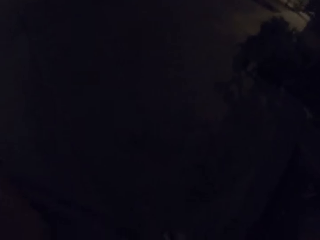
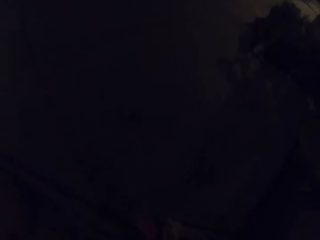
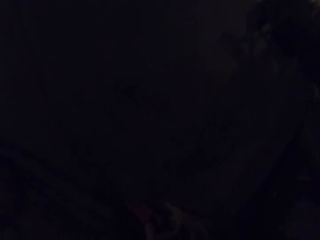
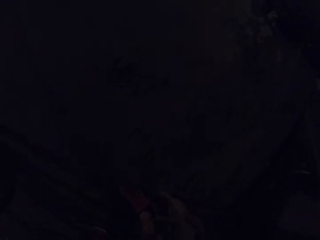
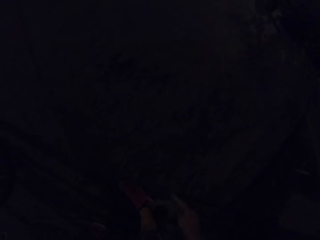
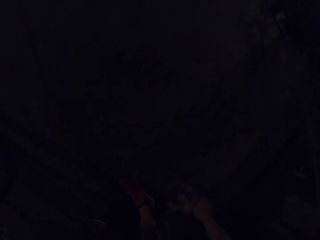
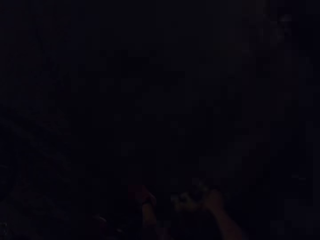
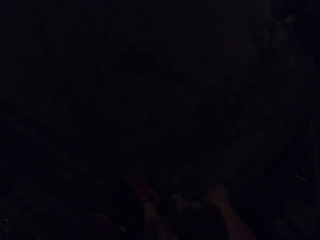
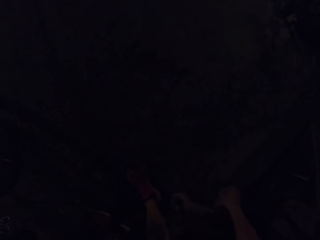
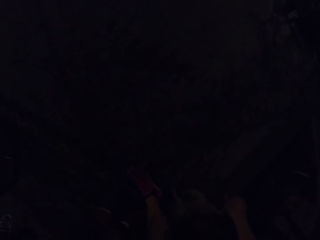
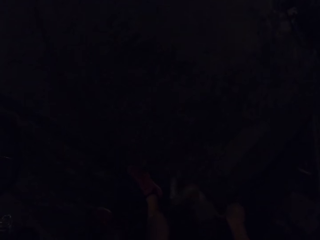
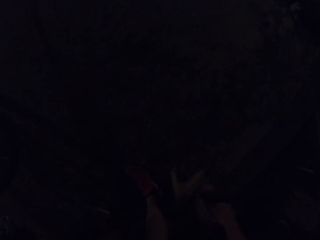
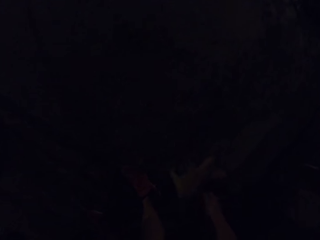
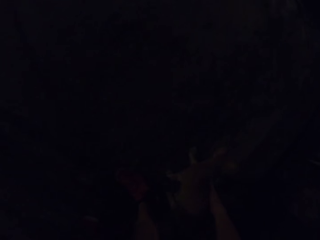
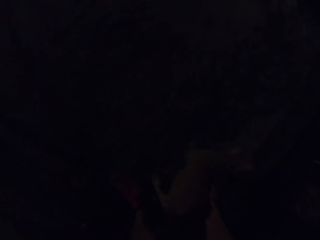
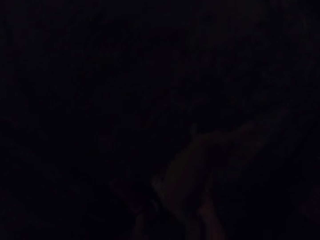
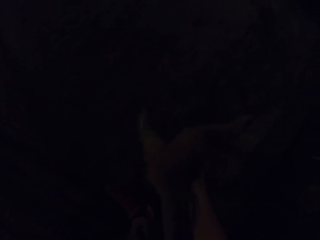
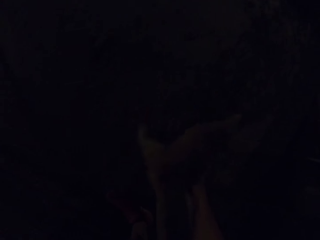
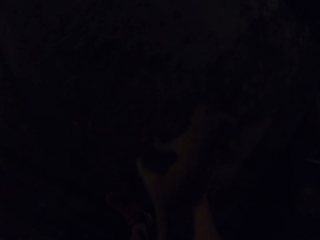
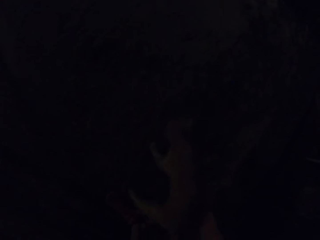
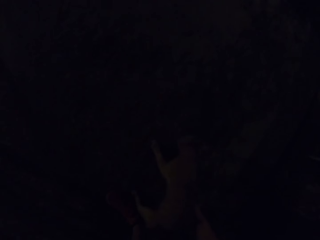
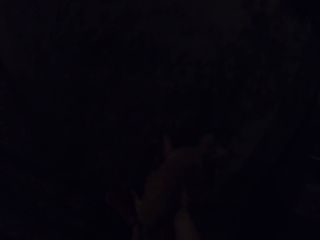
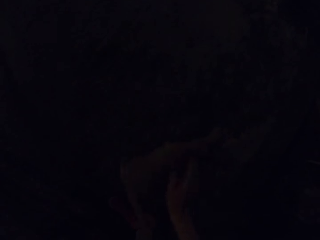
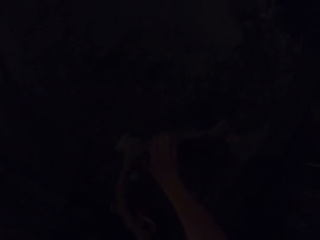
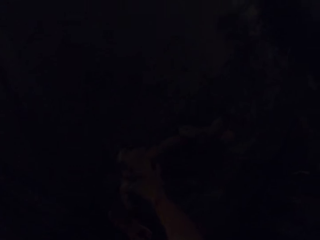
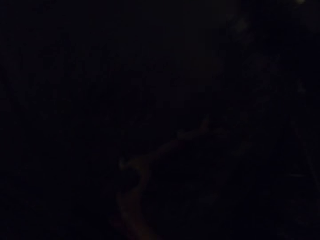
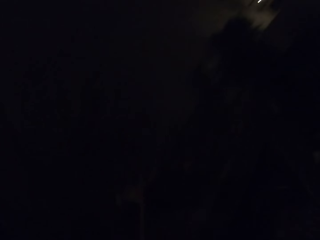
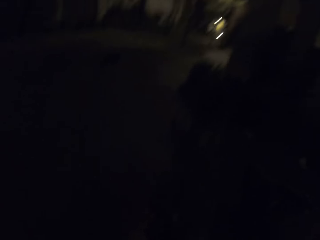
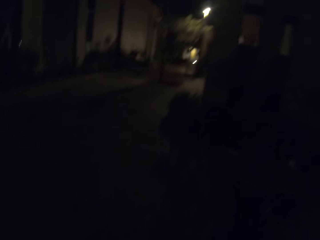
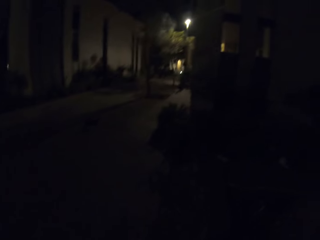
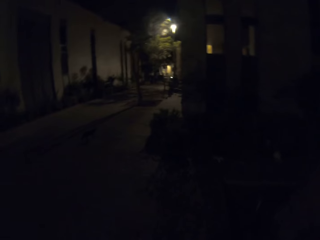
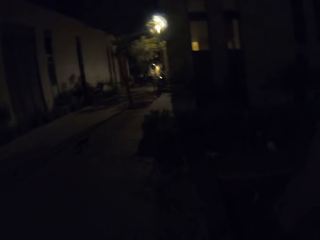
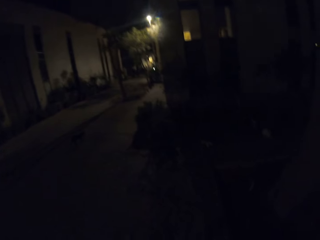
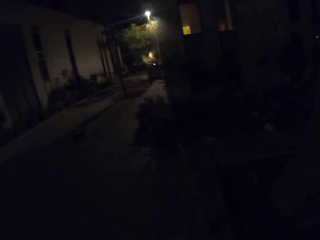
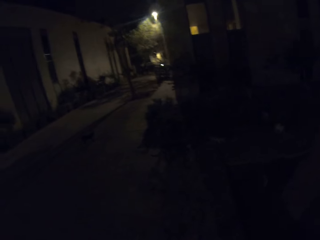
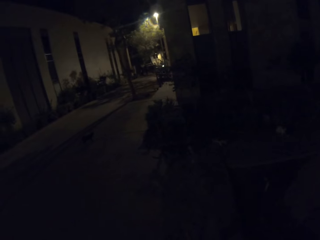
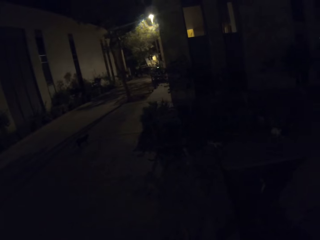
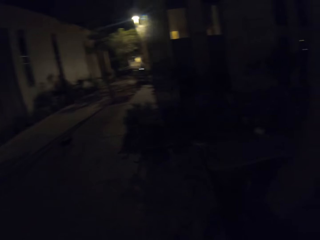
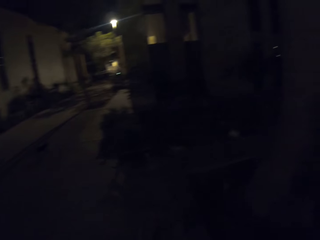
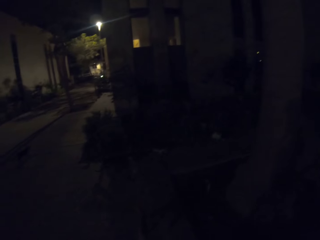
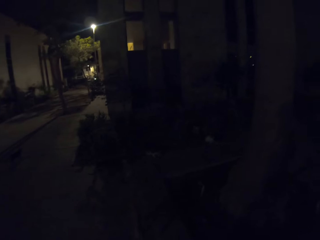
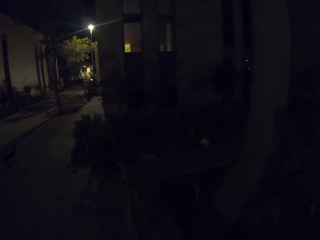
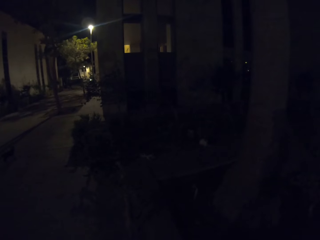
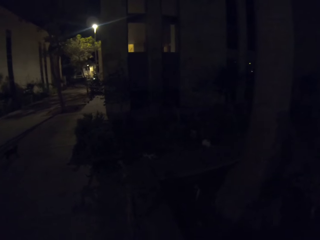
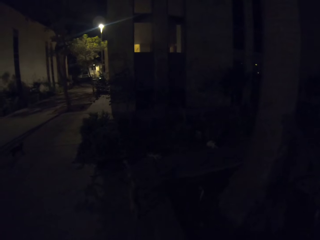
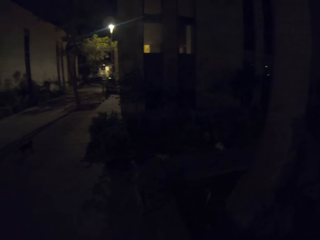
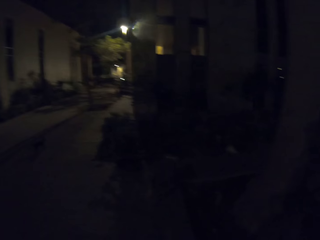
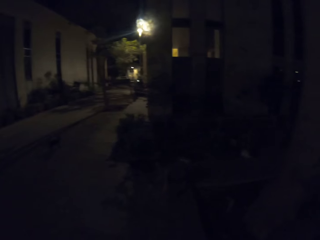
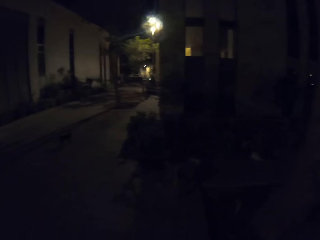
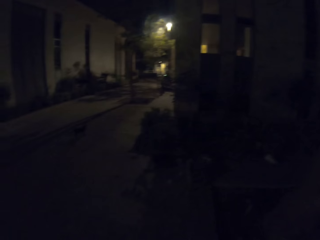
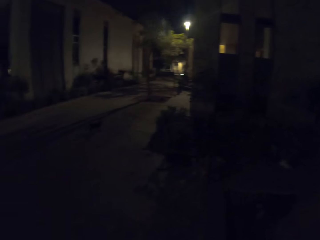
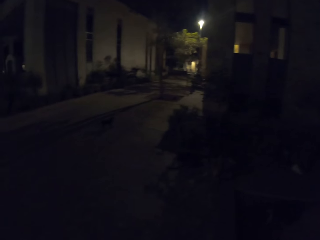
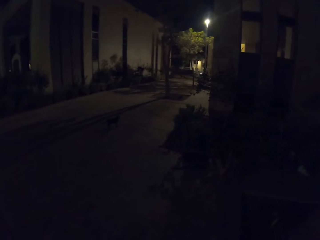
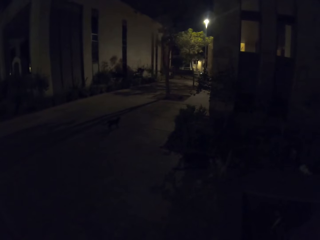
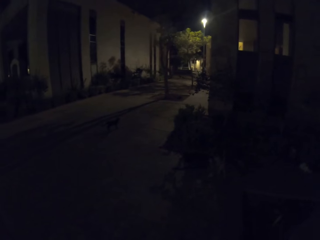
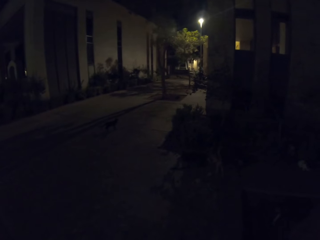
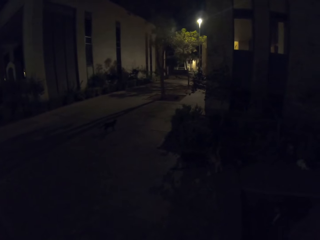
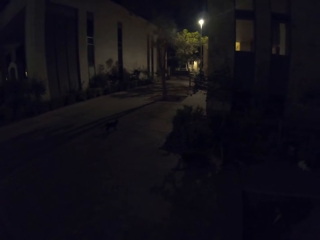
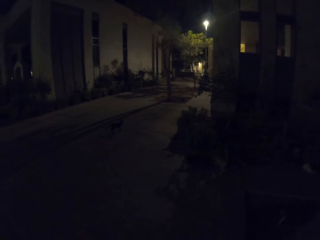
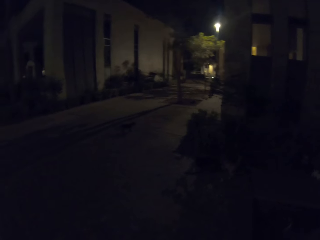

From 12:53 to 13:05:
The camera wearer plays with a cat or dog. They look around.

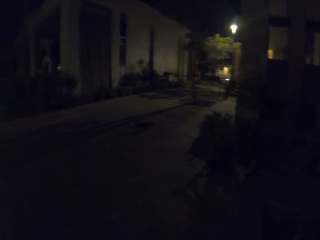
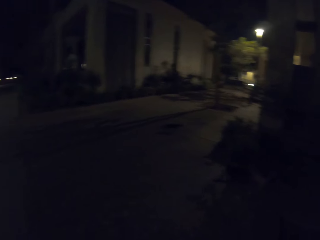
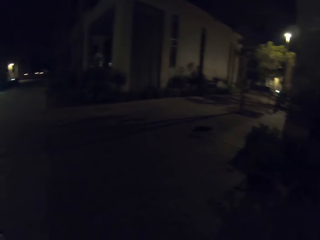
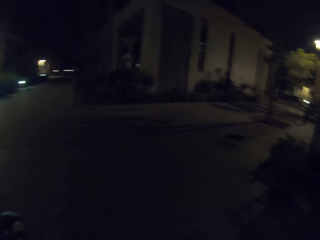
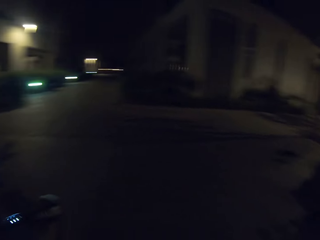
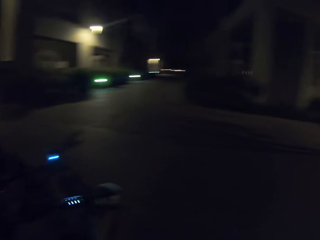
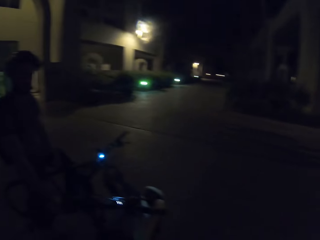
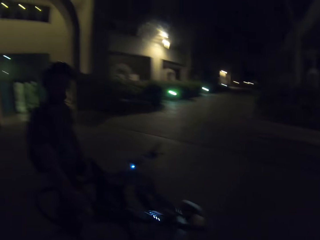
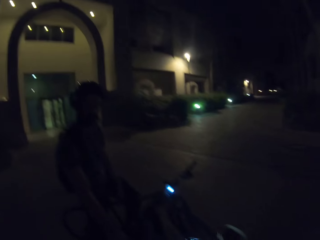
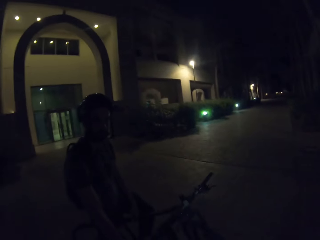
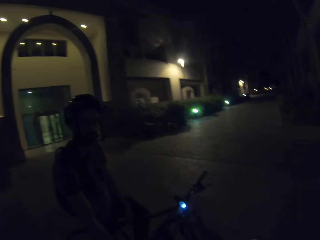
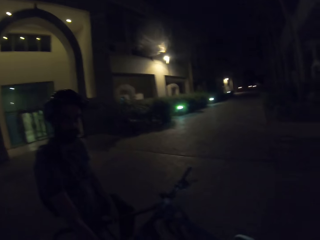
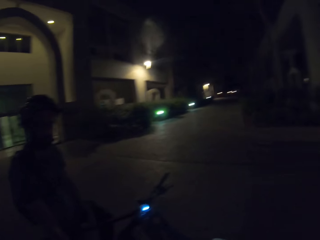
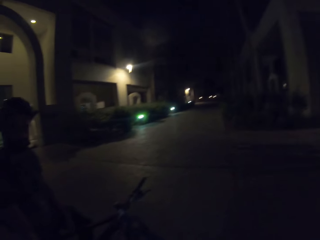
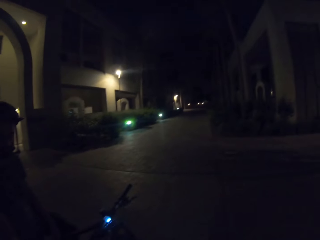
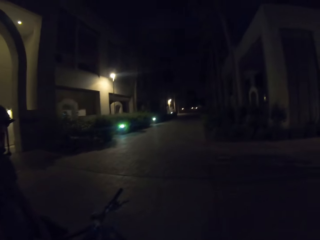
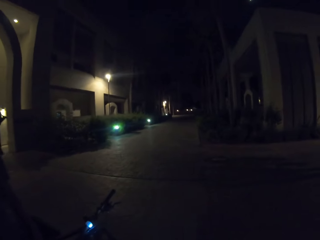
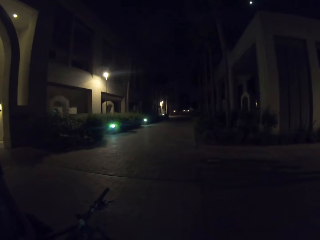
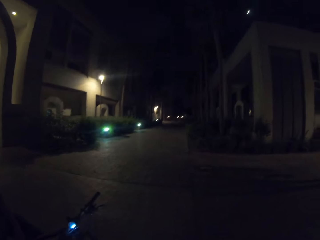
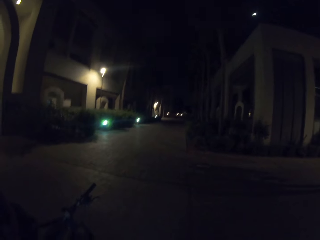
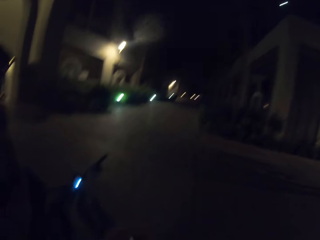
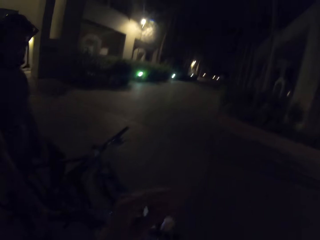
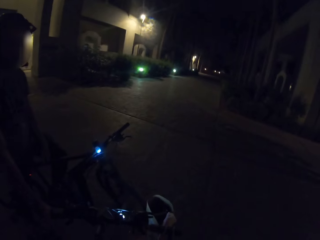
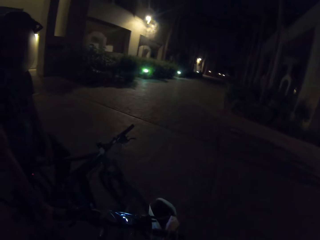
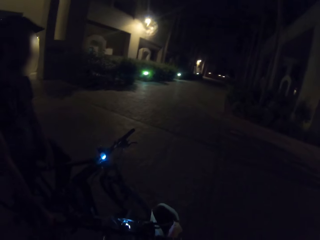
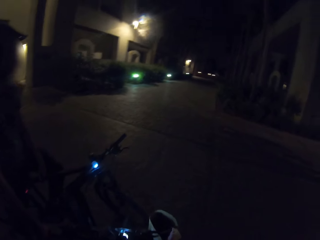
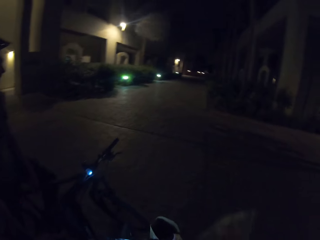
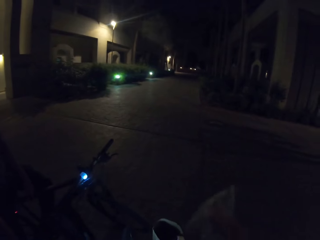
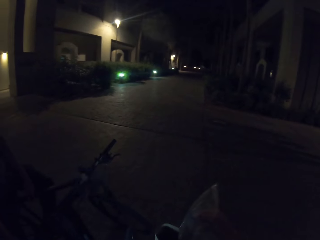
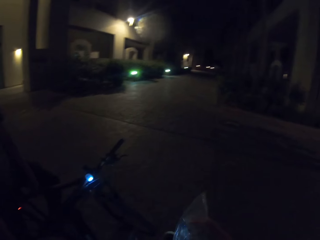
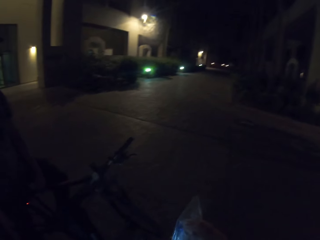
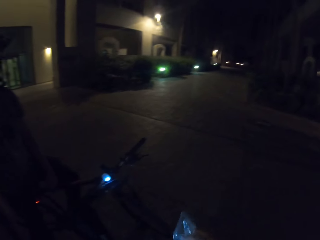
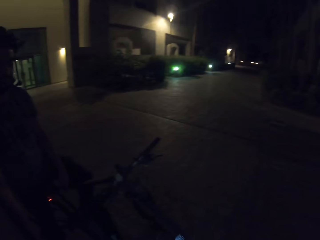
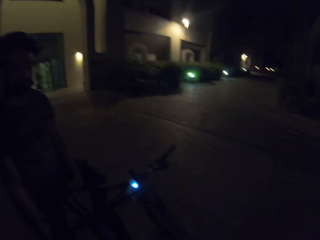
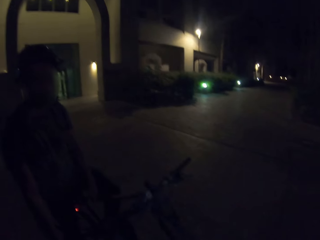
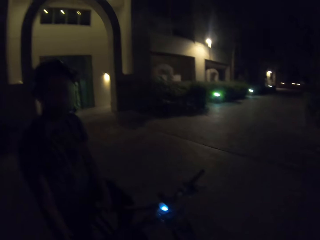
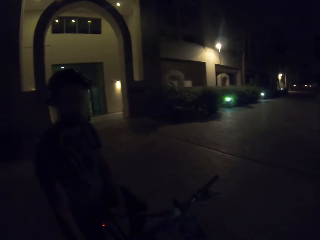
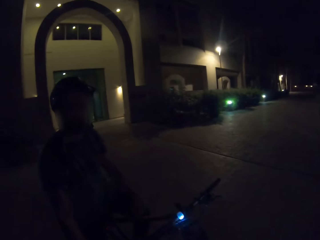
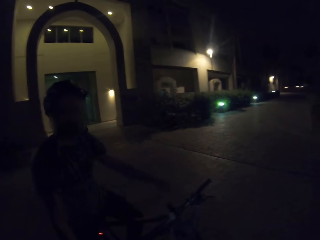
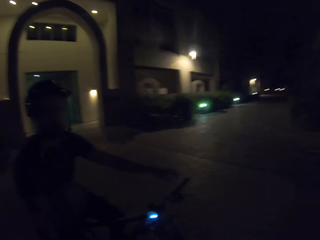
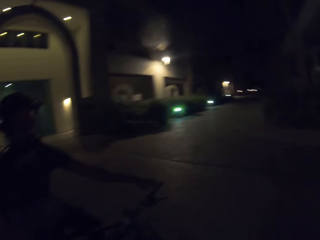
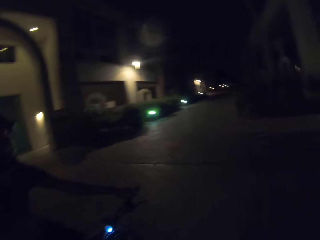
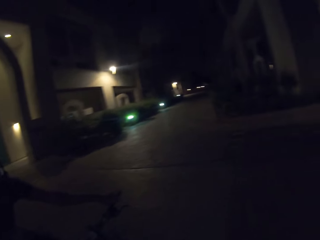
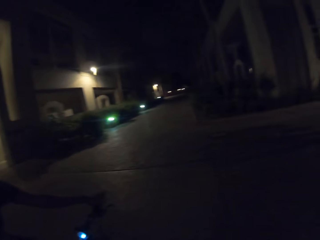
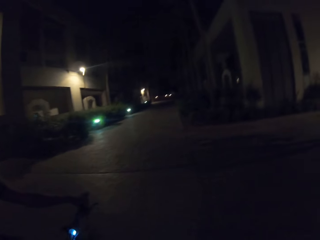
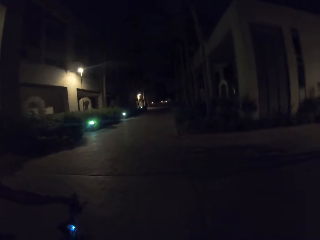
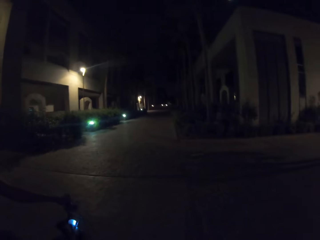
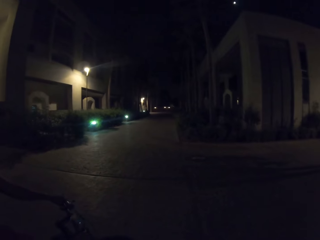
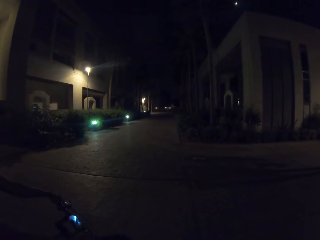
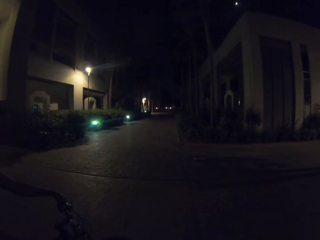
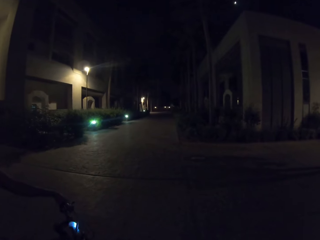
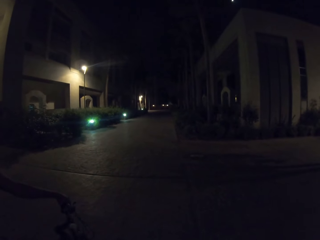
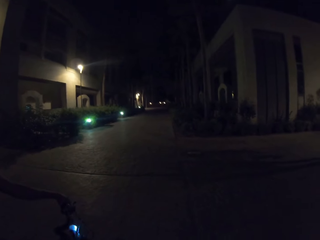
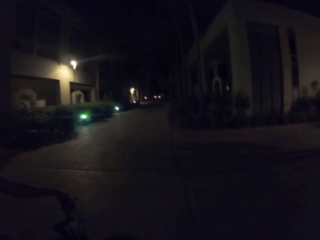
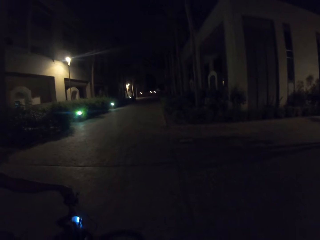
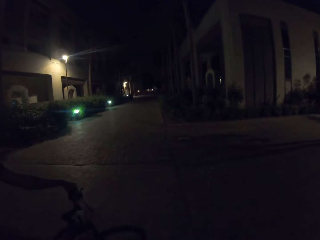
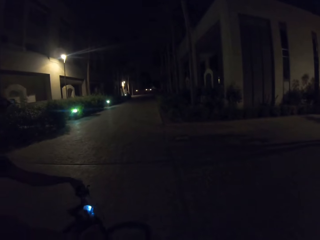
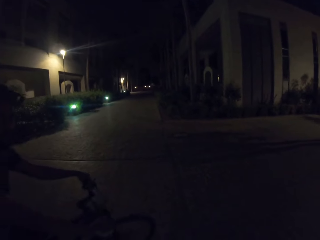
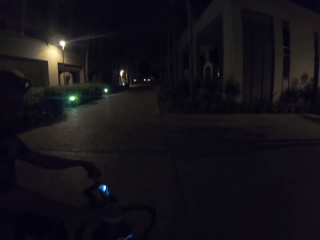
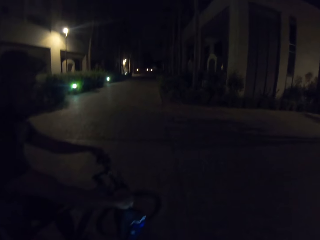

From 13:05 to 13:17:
A person looks around. The camera wearer shows gestures. They put polythene on the bicycle. They hold a polythene bag. The person holds the bicycle handles.
